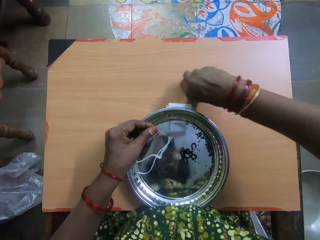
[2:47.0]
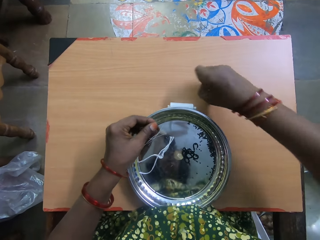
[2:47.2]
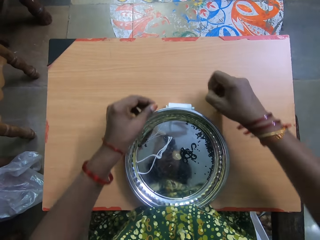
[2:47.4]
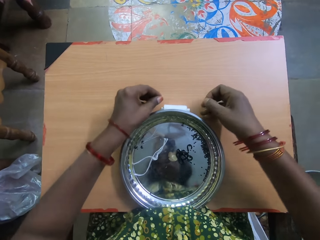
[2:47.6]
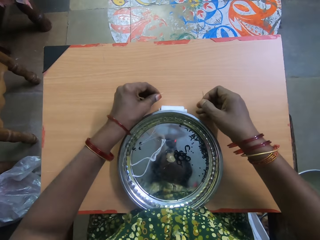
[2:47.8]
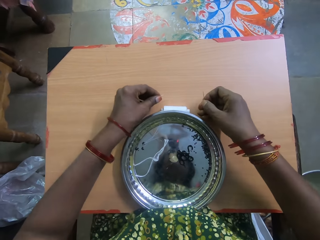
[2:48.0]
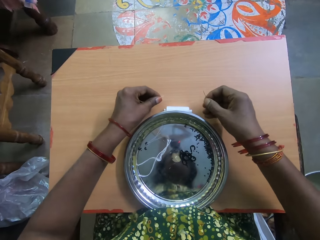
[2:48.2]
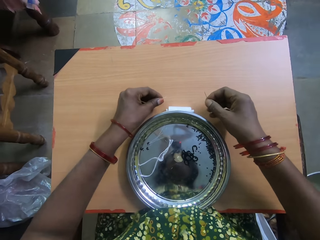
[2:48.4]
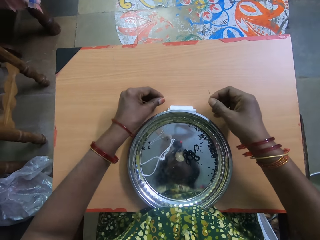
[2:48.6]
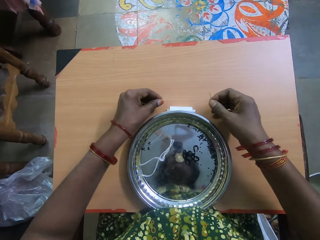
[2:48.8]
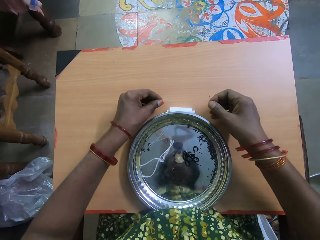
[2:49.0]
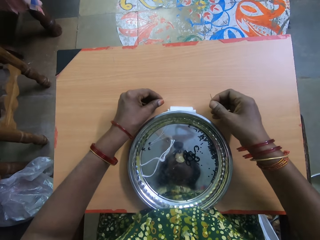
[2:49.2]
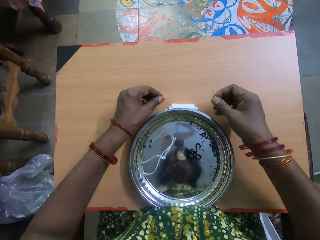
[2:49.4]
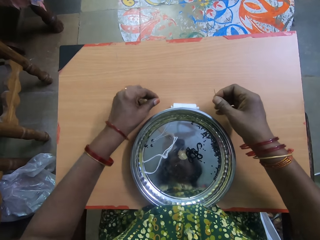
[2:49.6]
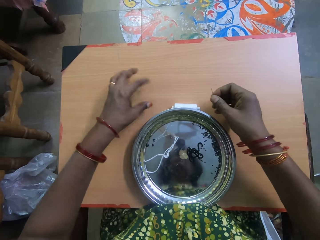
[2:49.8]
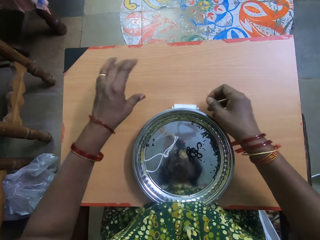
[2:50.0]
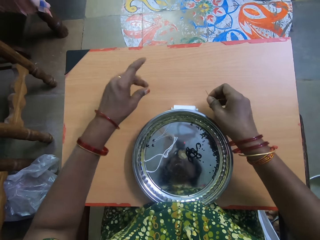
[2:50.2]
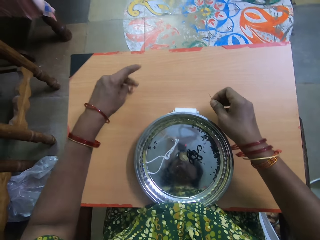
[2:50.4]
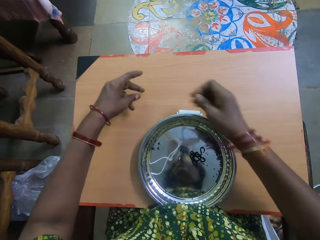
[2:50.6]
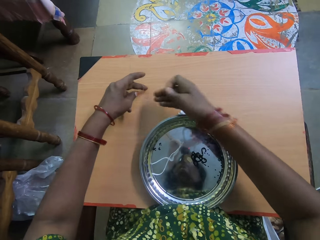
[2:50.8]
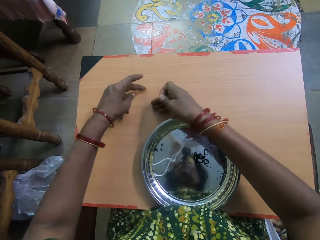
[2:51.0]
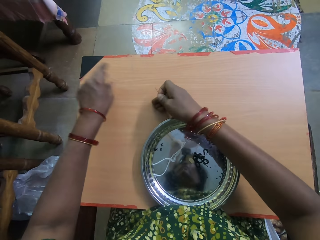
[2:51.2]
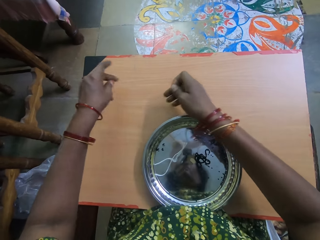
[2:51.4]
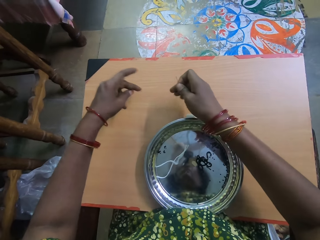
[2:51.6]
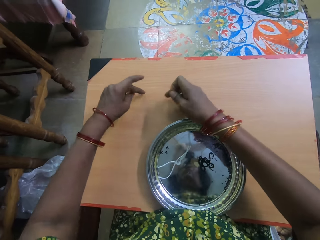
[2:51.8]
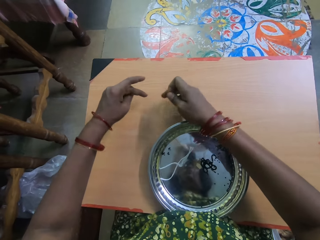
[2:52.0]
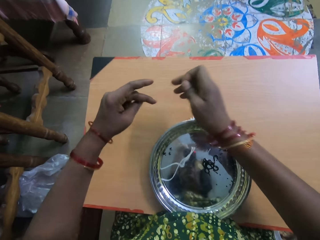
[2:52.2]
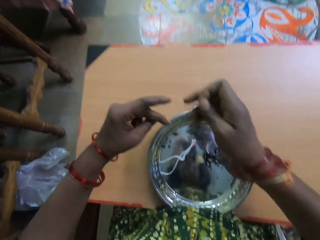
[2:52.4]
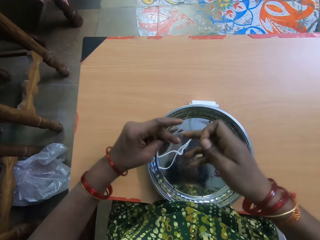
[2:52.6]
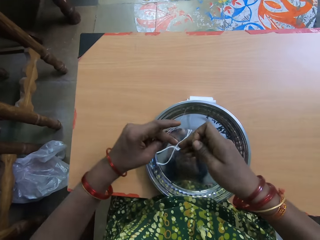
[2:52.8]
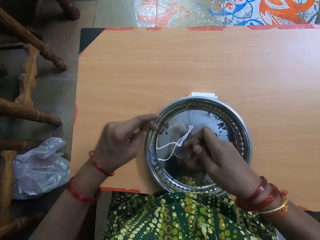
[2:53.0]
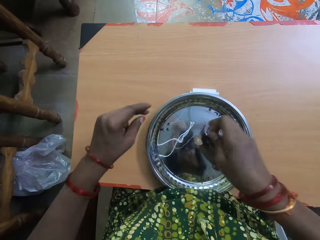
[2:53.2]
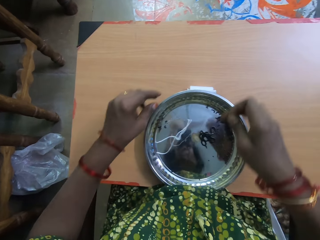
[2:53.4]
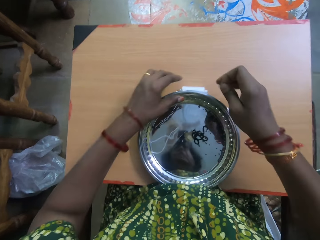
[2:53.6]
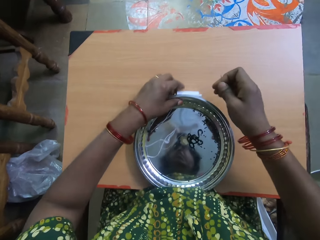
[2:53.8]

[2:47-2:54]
The camera wearer picks up the needle from the table with her right hand. She interacts with the woman. She places the thread on the table with both hands. She drops the thread into the tray with both hands.

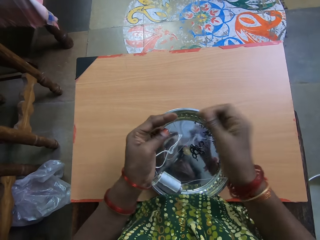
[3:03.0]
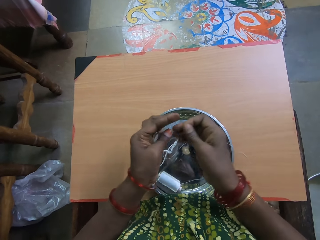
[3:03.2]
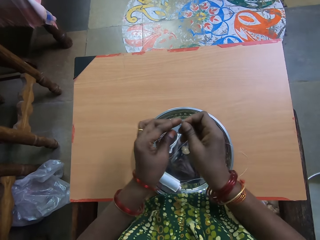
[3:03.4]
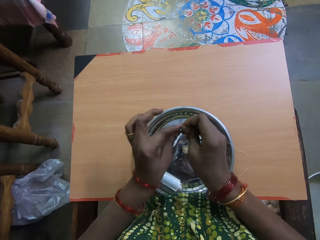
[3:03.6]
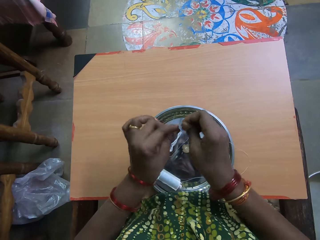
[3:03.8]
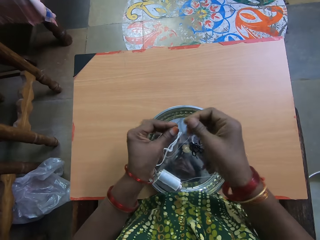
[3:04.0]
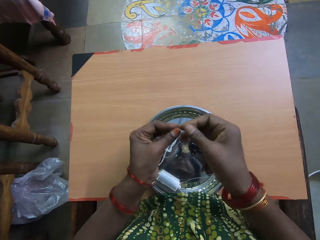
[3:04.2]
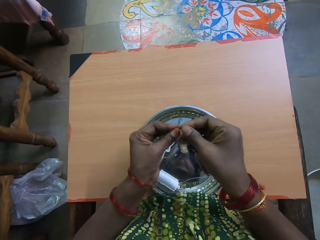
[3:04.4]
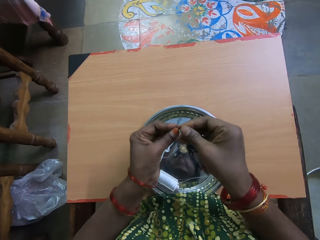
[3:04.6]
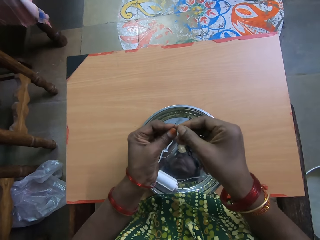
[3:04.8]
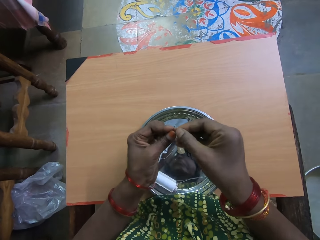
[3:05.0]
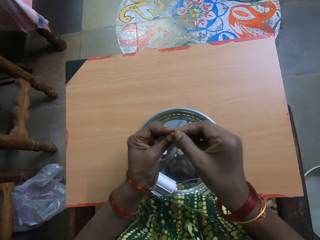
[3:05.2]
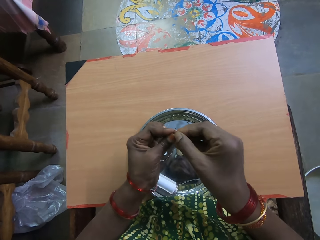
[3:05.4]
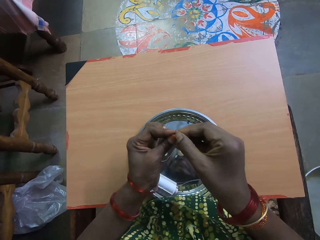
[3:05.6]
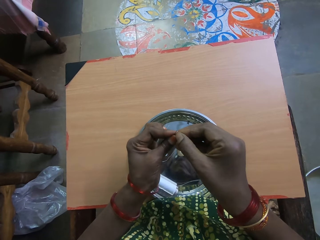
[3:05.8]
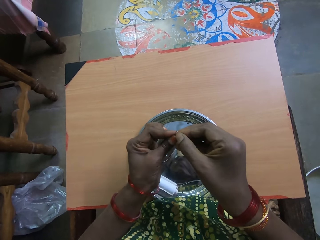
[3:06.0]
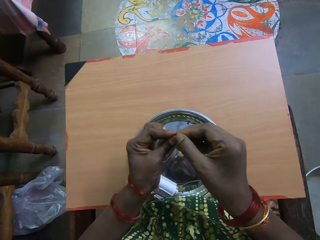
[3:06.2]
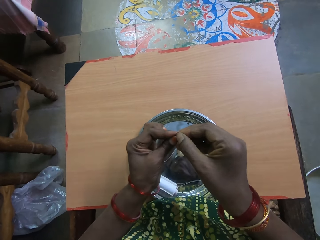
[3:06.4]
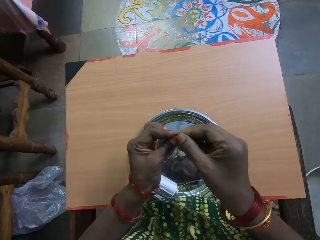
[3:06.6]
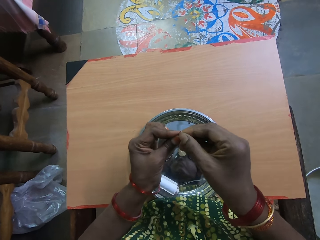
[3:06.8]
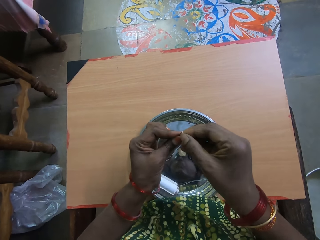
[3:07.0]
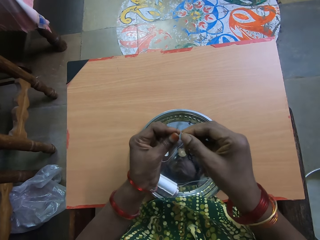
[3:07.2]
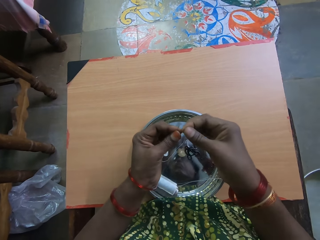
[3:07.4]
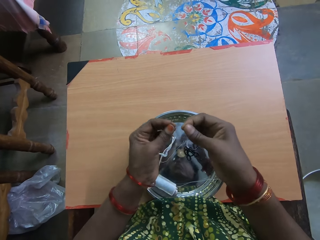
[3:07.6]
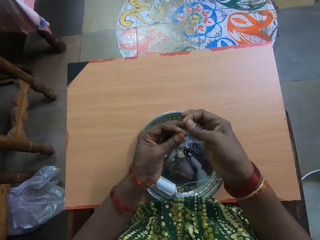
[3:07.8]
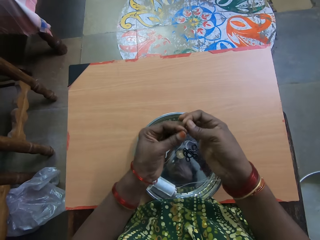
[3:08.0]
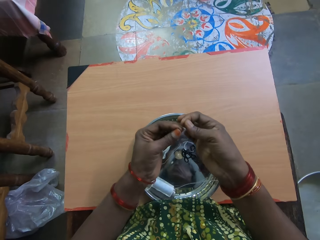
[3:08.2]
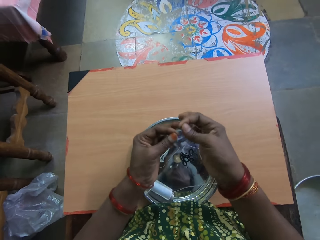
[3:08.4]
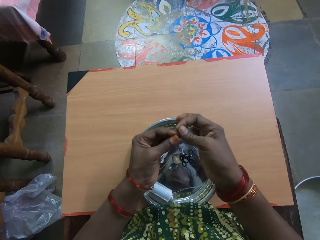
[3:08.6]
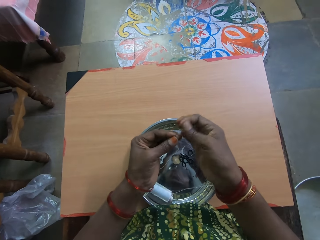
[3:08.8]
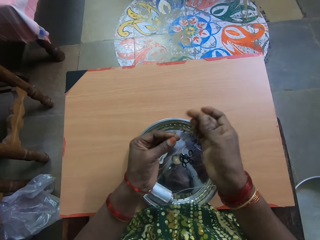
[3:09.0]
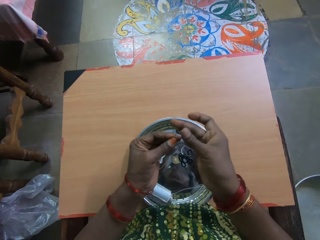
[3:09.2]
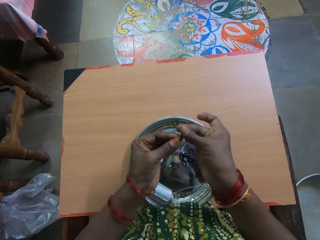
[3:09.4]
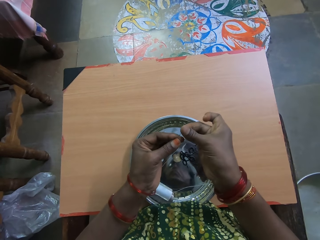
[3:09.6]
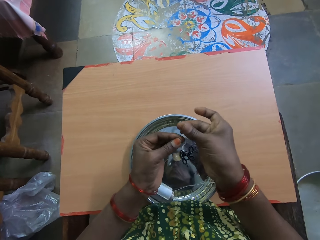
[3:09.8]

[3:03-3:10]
The camera wearer puts yarn in the needle hole.

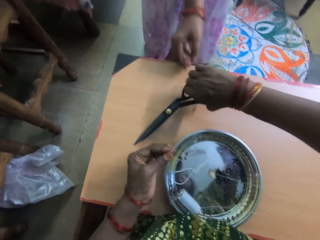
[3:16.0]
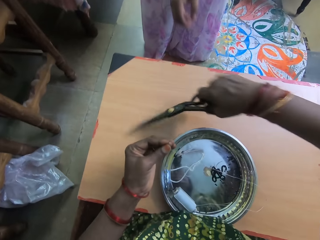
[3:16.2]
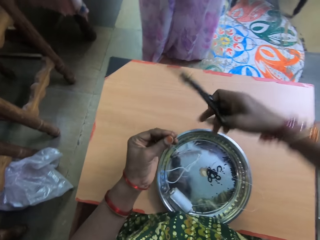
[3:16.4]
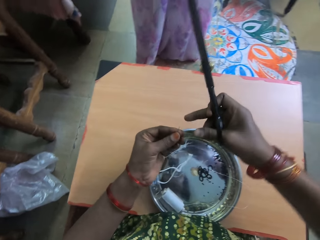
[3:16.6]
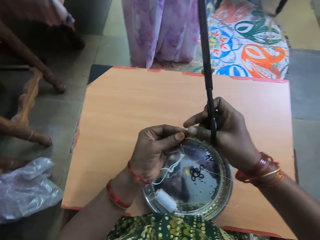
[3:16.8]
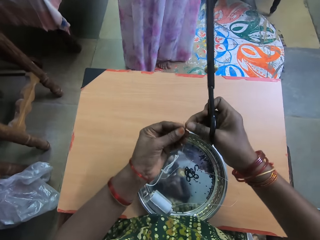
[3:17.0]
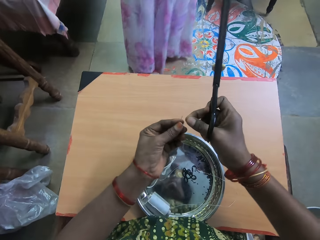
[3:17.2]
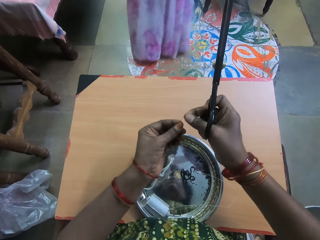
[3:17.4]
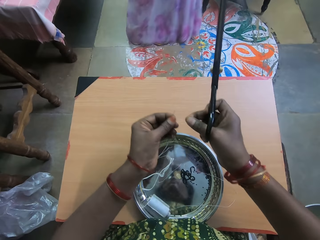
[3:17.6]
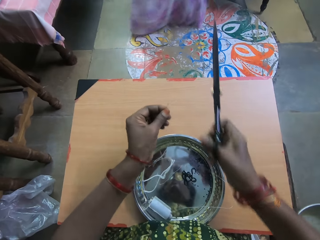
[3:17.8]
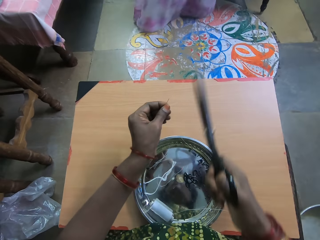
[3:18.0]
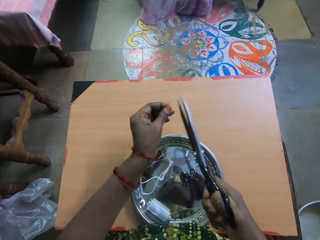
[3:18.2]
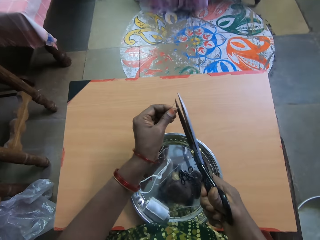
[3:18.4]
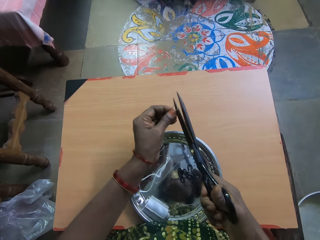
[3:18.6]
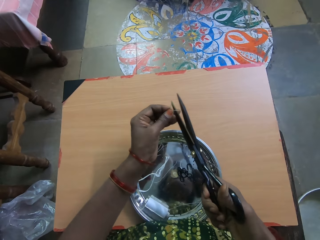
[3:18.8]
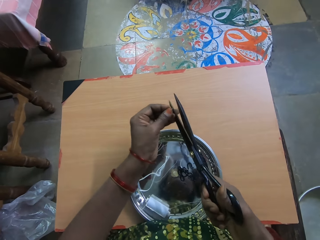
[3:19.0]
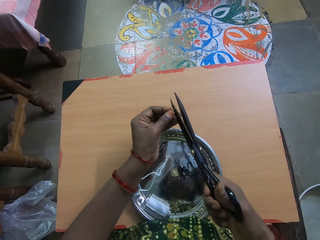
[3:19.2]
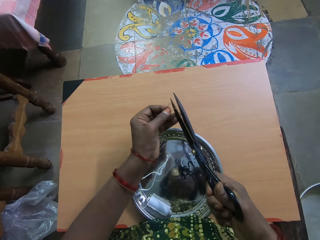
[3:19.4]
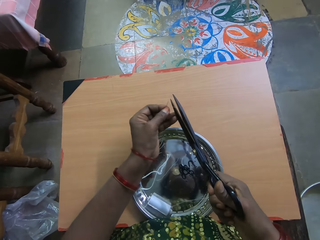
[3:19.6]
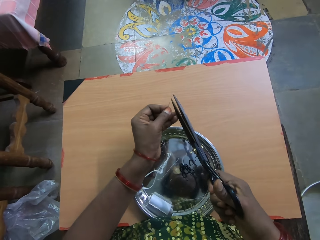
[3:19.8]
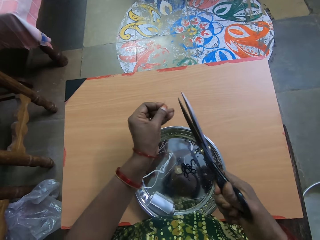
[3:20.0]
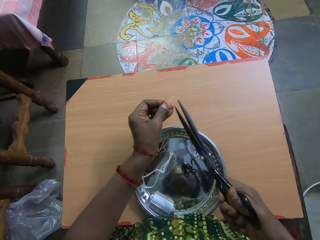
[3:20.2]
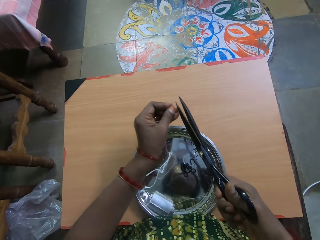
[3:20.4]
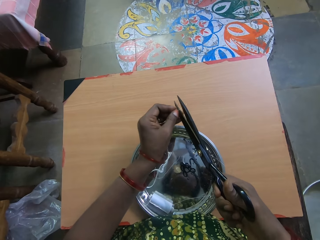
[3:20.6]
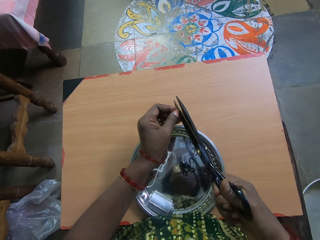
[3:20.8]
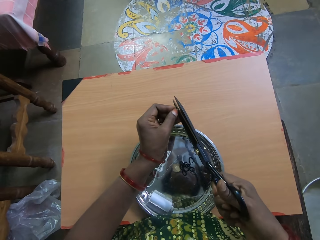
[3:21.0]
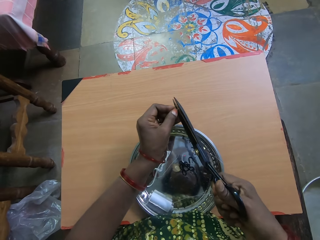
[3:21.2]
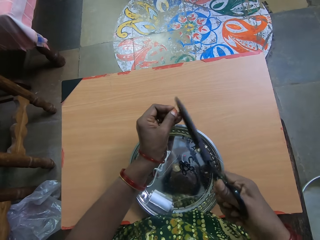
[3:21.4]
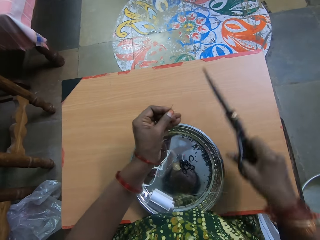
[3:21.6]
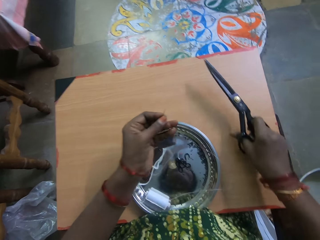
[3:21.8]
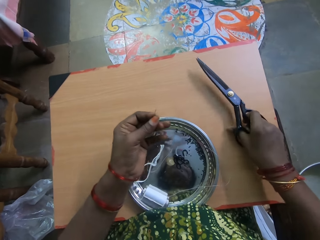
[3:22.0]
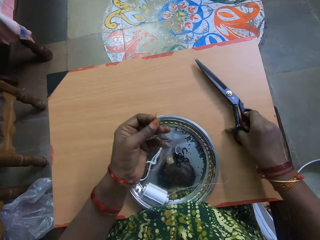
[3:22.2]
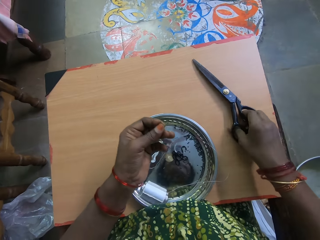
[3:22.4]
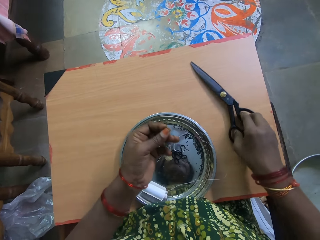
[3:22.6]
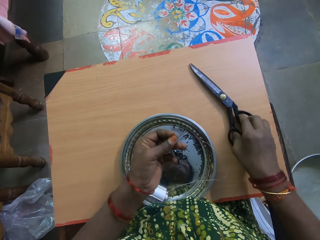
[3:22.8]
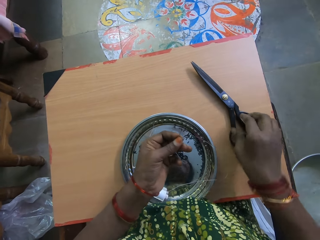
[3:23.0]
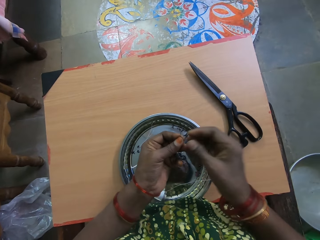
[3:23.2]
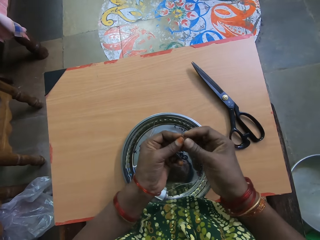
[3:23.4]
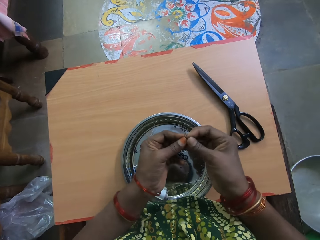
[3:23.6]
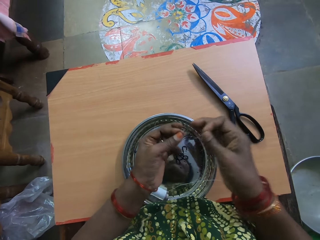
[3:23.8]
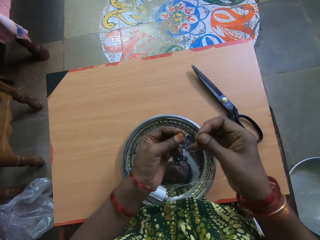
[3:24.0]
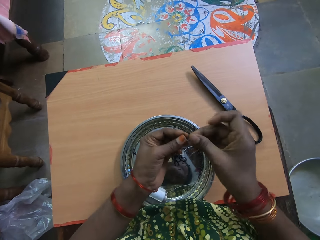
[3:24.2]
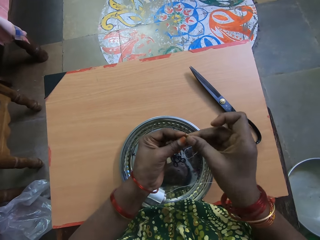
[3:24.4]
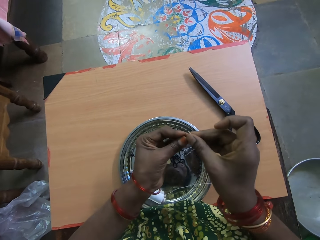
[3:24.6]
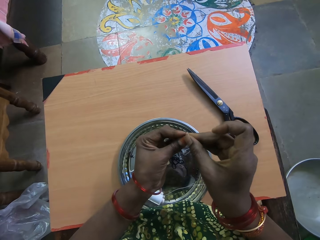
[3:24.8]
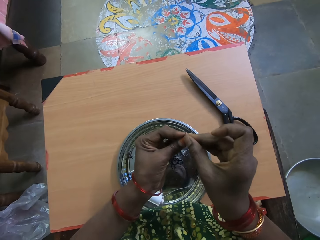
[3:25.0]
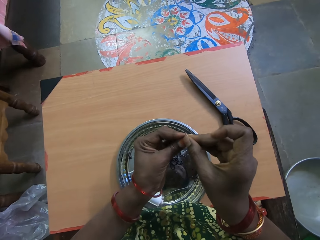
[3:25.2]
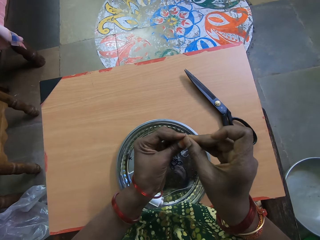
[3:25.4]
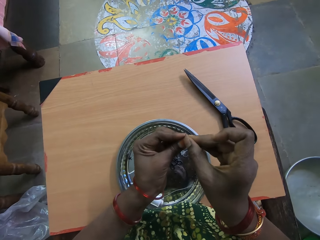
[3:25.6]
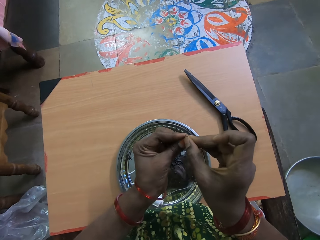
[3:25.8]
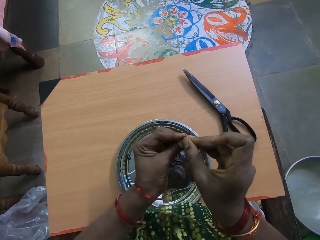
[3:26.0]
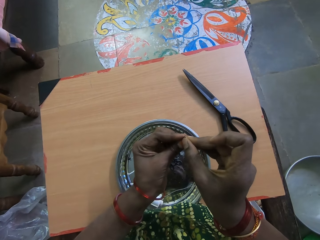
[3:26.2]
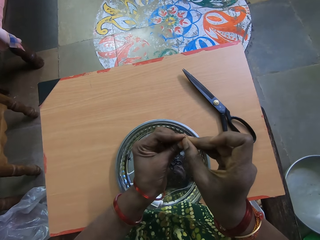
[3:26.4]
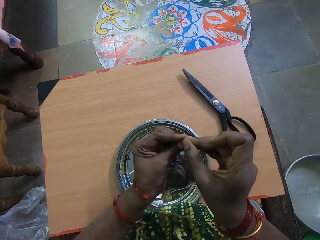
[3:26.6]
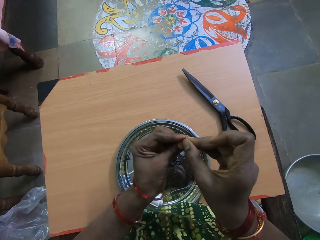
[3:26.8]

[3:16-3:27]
The camera wearer picks up the pair of scissors from the table with her right hand. The woman walks away from the camera wearer. The camera wearer cuts the piece of thread with the scissors in her right hand. She drops the pair of scissors on the table with her right hand. She puts yarn in the needle hole.
